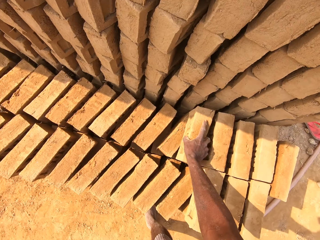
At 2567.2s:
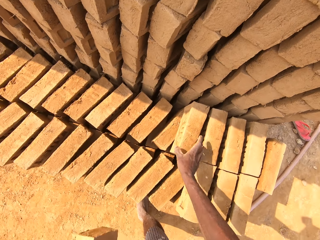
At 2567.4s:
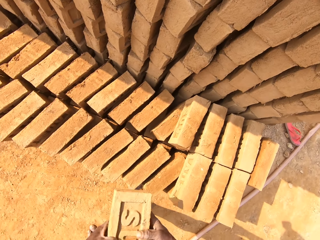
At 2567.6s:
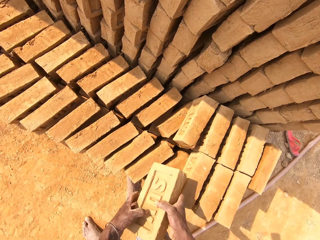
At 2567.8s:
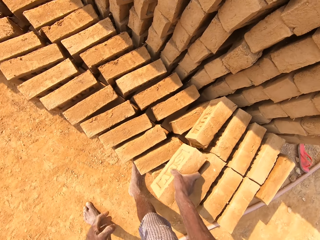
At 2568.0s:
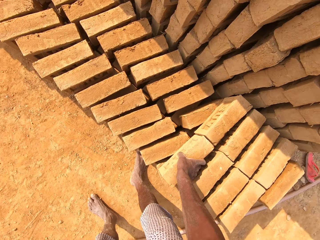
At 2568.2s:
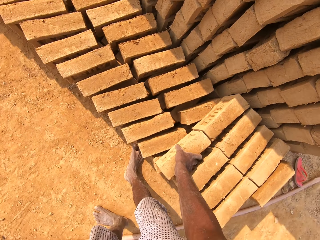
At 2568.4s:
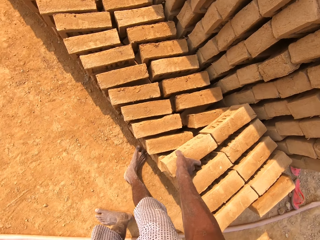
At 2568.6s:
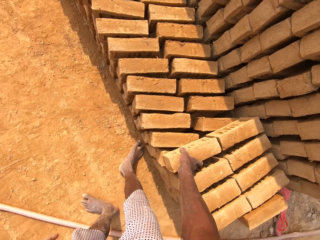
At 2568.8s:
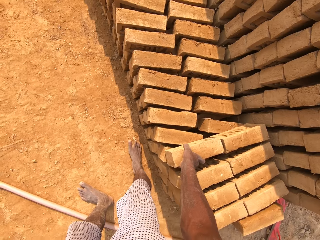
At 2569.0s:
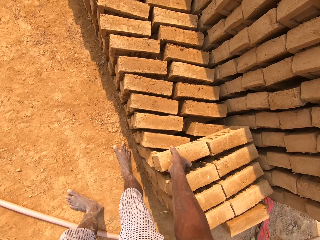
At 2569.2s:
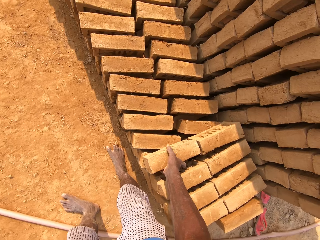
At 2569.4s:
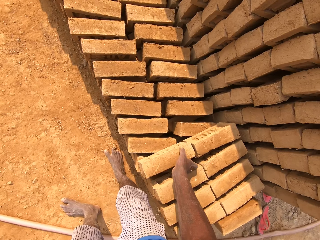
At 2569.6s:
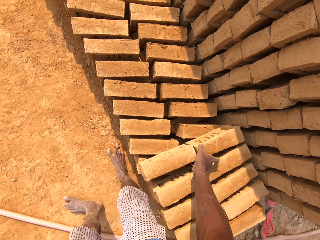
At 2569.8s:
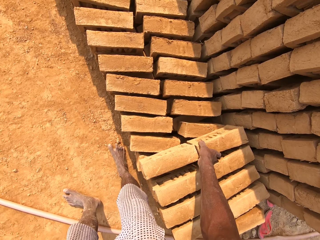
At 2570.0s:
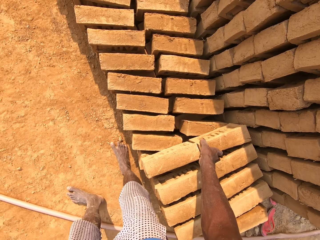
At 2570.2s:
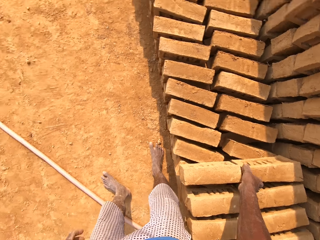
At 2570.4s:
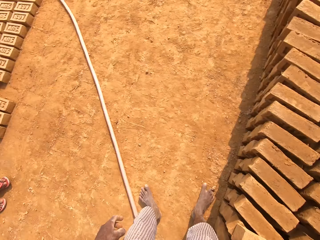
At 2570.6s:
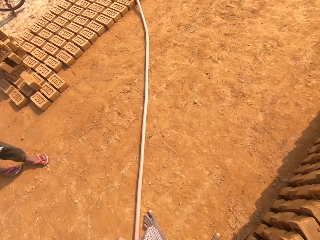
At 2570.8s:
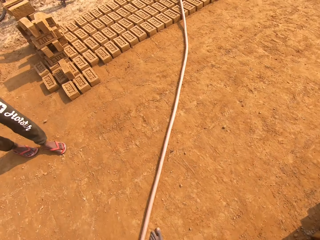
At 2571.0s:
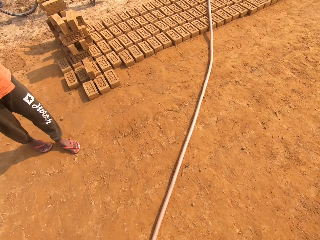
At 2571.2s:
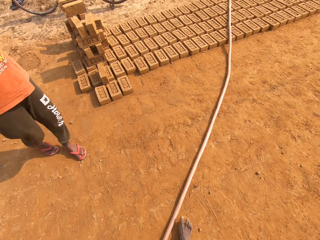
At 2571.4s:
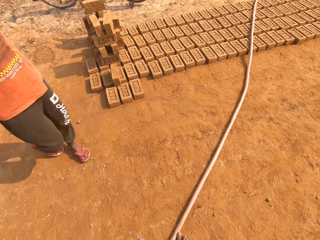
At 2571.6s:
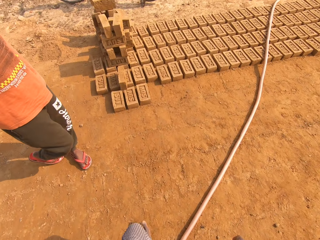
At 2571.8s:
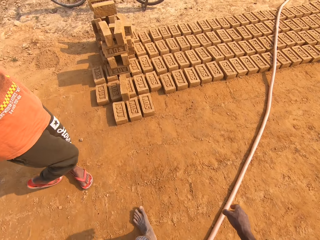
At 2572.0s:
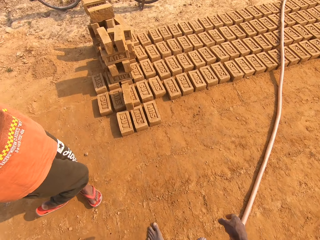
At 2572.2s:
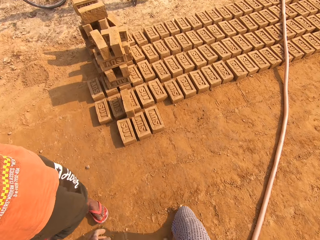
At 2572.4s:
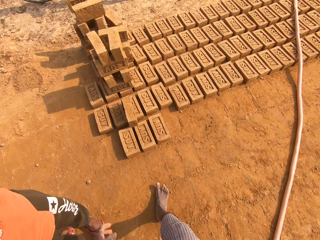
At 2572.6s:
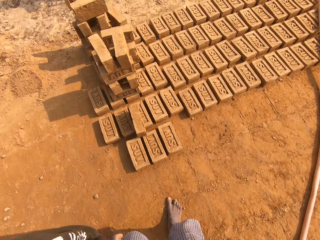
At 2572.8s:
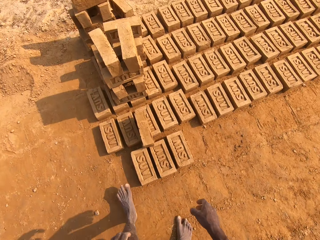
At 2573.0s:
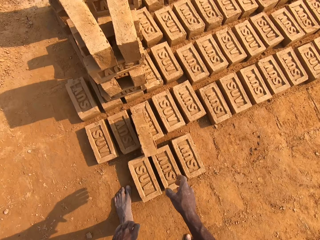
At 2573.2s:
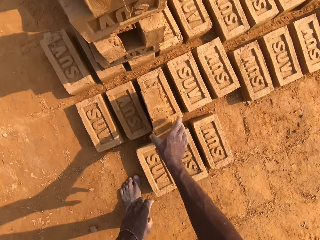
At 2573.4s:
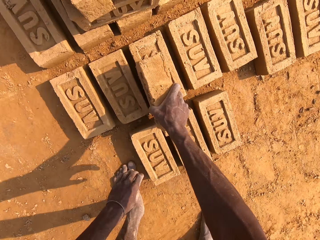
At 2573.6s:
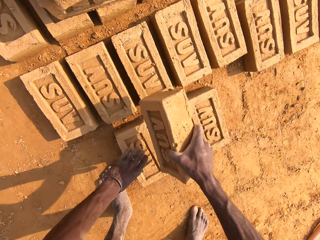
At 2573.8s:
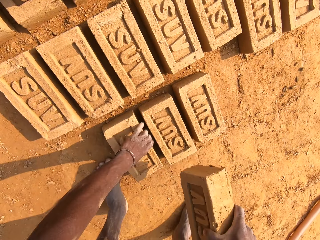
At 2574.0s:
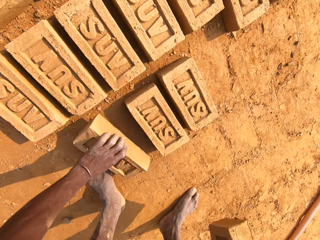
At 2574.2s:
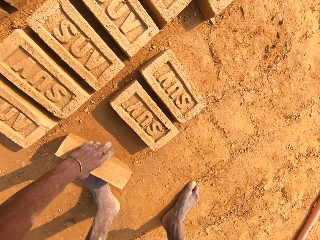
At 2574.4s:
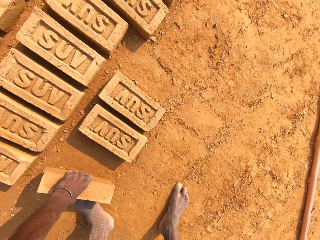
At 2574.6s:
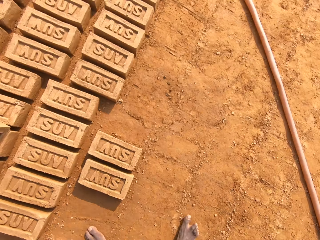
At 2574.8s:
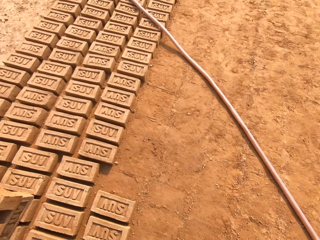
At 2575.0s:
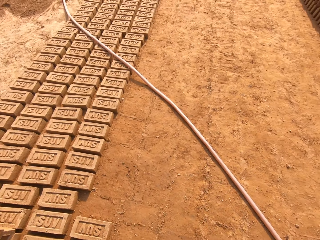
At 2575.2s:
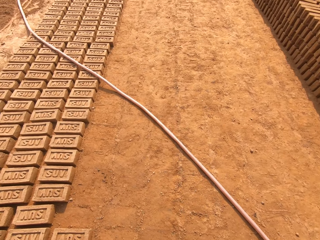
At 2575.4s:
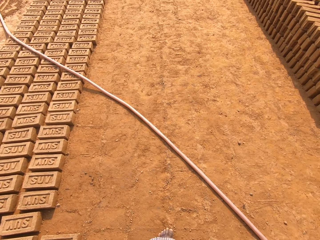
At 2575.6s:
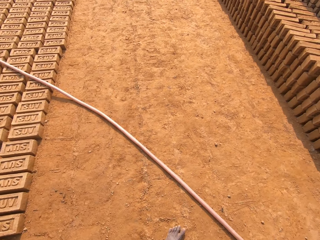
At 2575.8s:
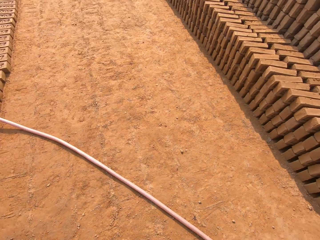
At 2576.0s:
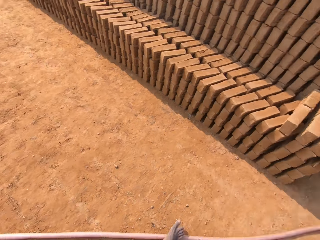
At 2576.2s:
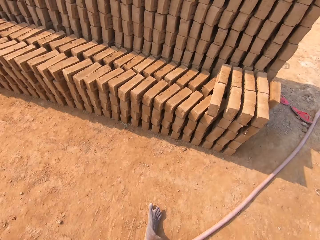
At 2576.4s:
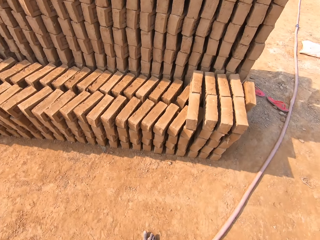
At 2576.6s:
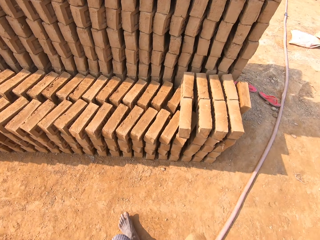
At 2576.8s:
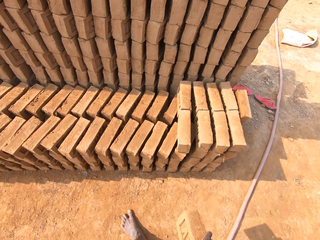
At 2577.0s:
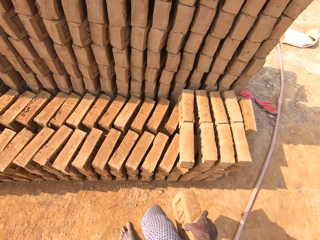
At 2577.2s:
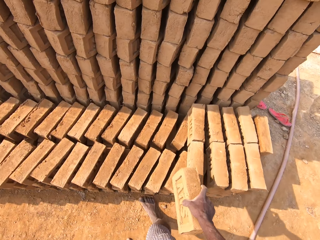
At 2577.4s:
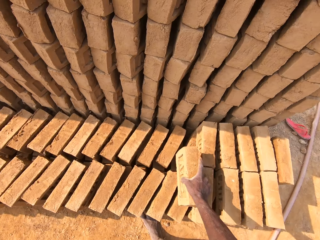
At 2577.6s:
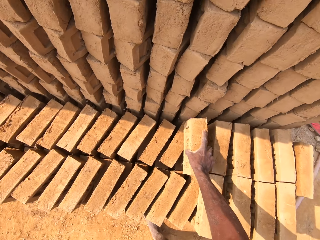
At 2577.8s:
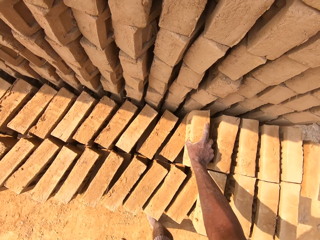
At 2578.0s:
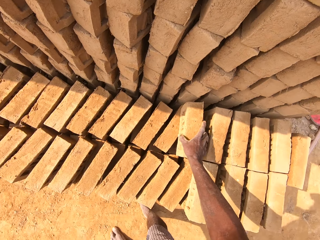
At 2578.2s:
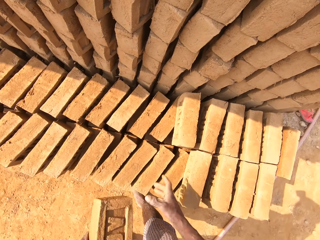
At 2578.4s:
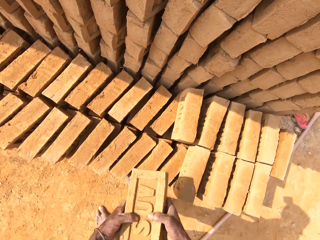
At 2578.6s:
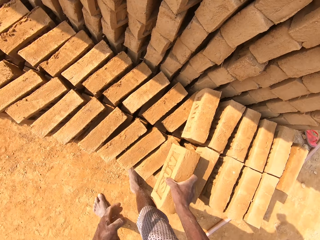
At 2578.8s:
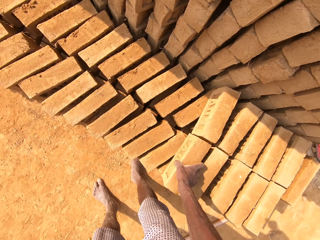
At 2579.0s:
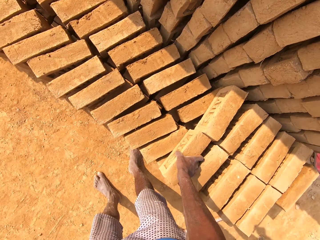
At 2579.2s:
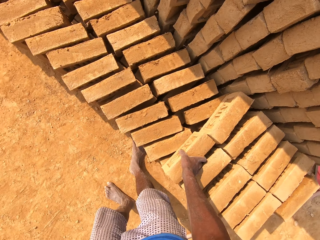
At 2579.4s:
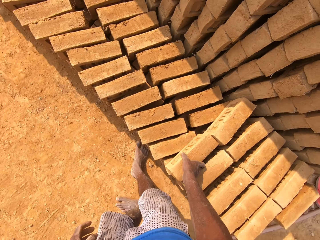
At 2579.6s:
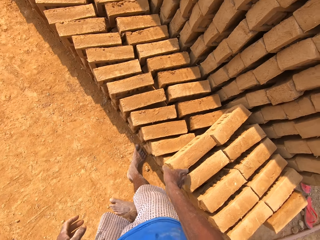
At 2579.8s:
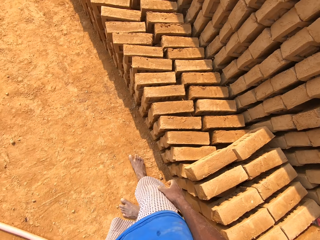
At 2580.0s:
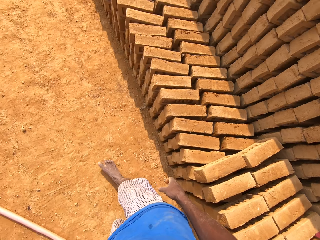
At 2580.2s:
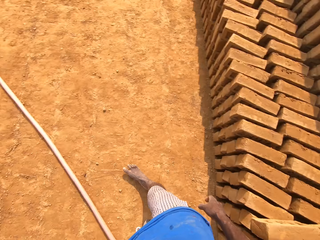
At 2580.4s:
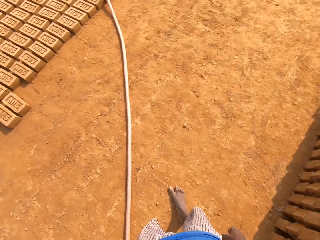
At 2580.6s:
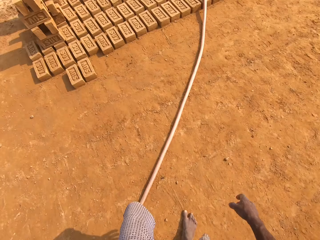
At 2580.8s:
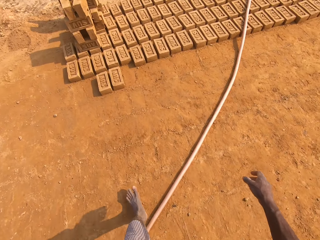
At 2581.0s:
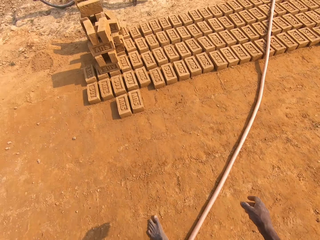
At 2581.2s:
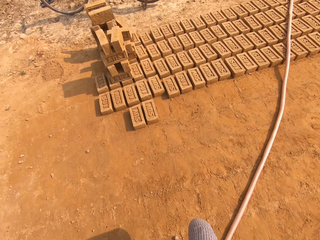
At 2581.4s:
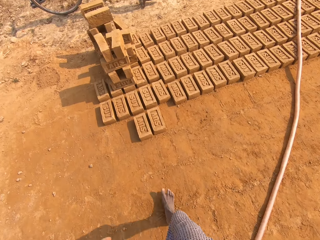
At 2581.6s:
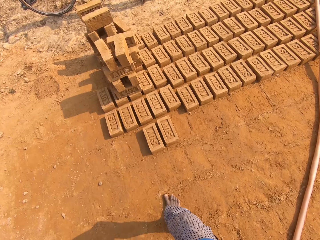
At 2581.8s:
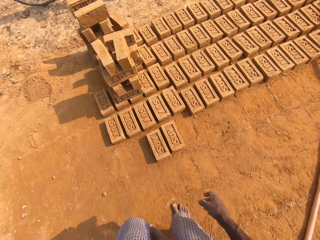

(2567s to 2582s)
The camera wearer arranges the brick. He drops the brick on the arranged brick with his right hand. He drops the brick on the arranged brick with his right hand again. He adjusts the brick with his right hand. He walks in the field. A man stands on the field. The camera wearer picks up a brick from the arranged brick with his right hand. He picks up a brick from the ground with his left hand. He walks in the field. He drops the brick on the arranged brick with his right hand. He arranges the brick. He drops the brick on the arranged brick with his right hand again. He walks in the field.

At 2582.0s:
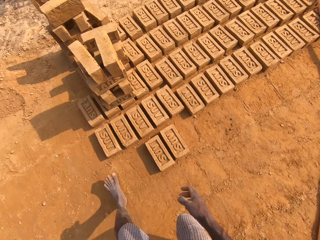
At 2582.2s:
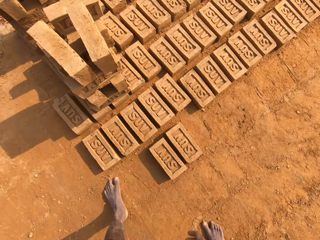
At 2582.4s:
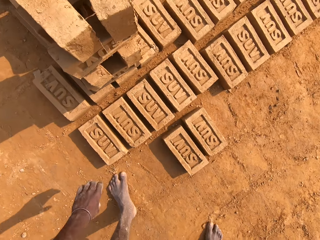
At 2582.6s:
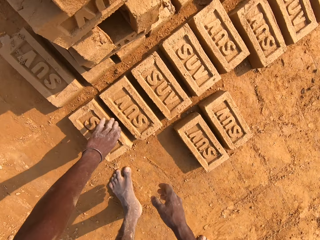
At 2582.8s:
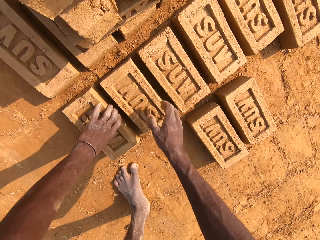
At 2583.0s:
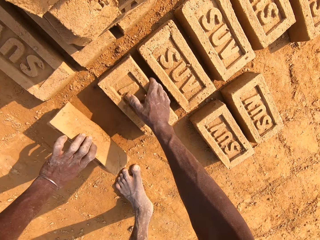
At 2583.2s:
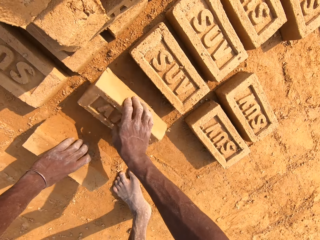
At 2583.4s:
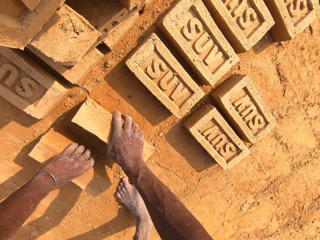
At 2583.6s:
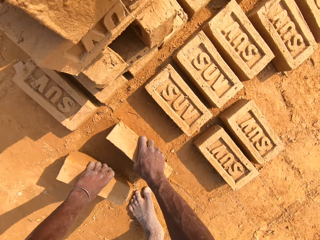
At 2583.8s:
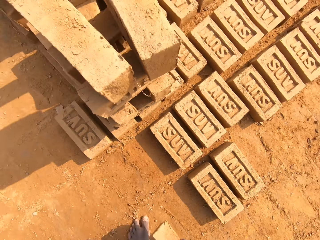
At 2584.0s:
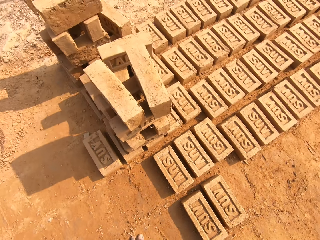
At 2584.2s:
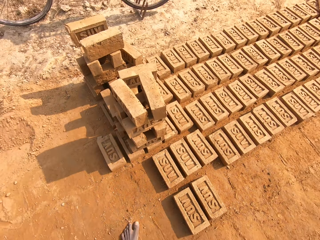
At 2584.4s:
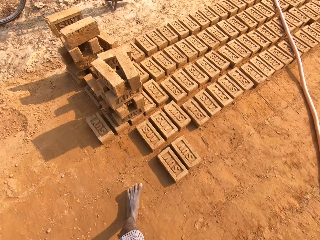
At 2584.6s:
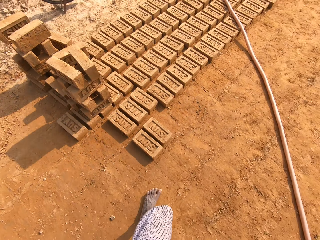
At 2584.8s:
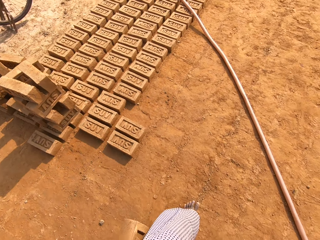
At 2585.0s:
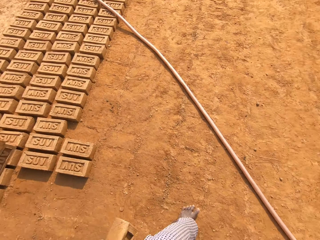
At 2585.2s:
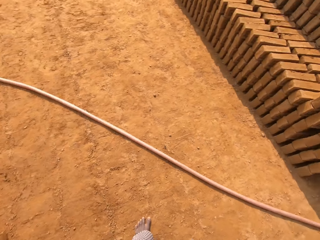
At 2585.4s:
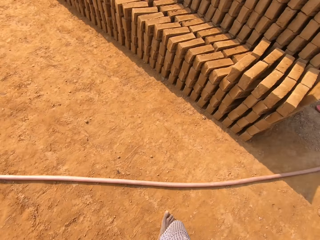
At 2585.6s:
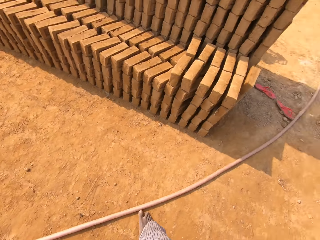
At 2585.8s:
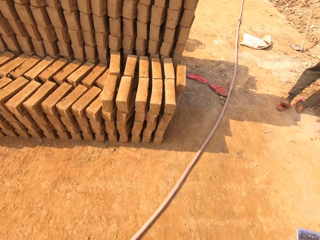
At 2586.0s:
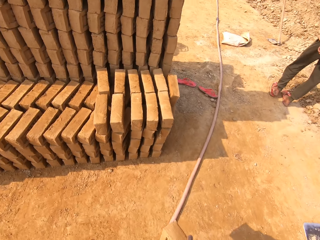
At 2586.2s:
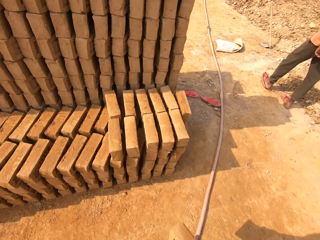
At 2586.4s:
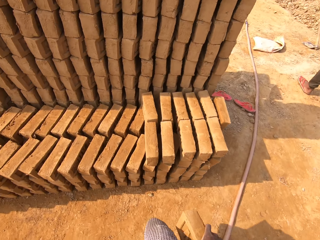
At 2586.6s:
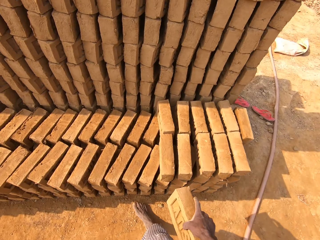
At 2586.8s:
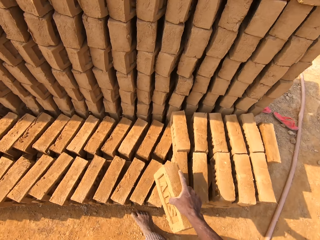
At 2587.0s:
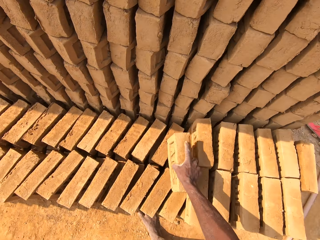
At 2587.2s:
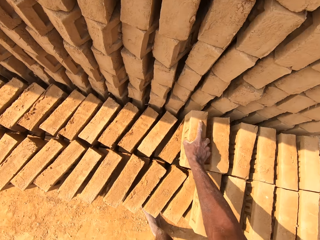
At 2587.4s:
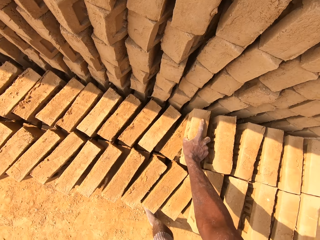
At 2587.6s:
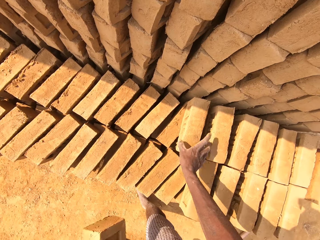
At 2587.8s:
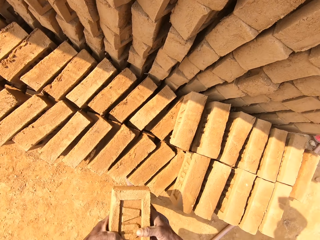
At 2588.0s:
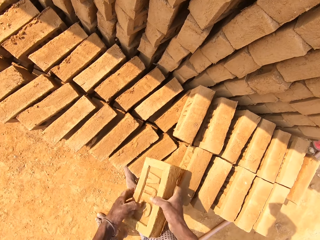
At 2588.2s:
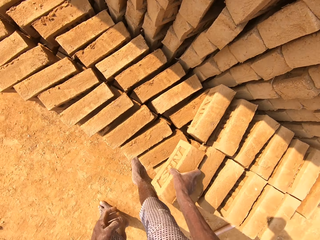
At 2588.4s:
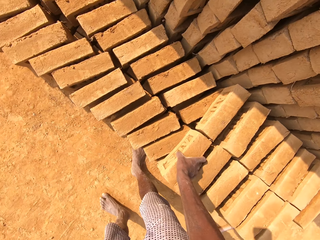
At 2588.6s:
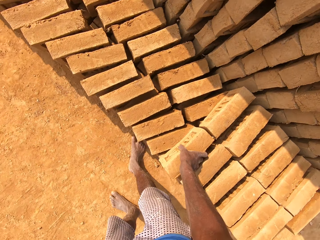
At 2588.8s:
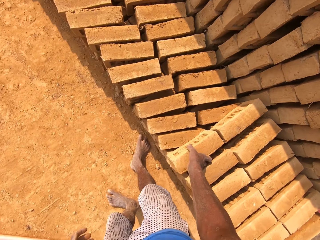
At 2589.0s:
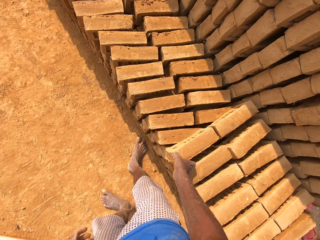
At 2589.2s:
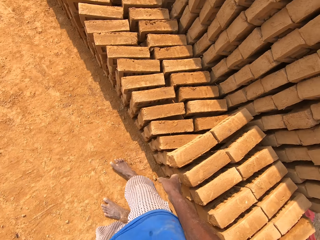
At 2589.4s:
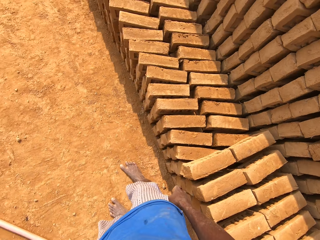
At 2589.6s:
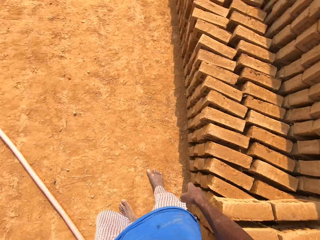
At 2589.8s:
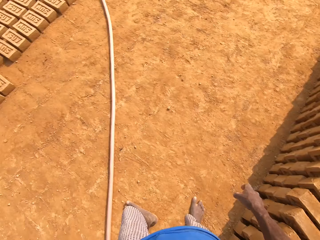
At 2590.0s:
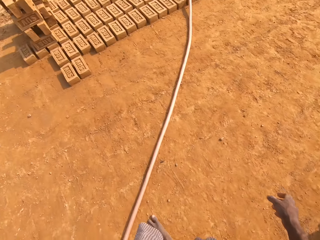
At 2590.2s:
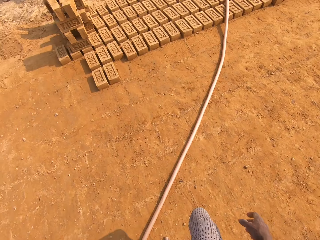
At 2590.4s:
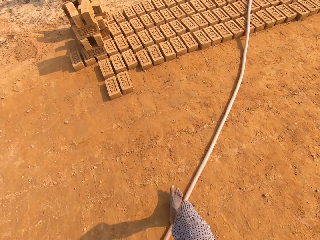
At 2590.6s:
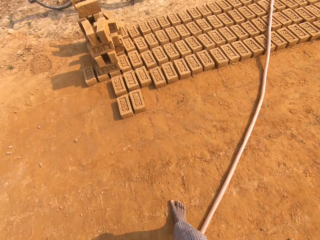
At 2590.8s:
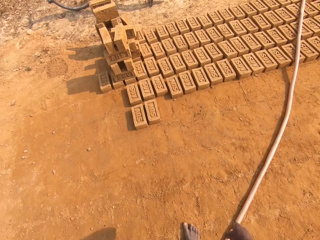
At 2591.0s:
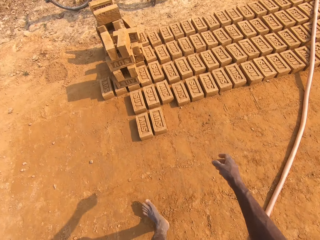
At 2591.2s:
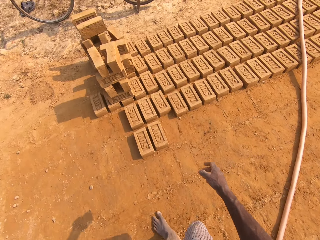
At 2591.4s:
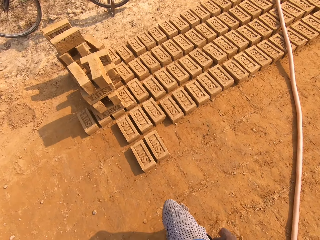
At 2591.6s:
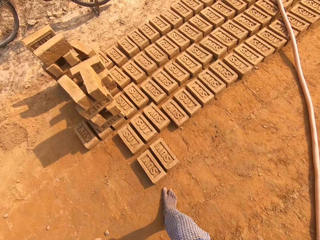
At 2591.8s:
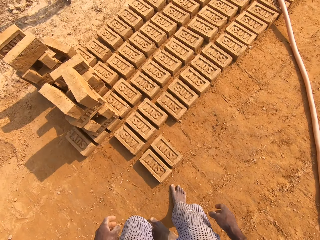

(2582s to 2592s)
The camera wearer picks up bricks from the ground with both hands. He walks in the field. He arranges the brick. He drops the brick on the arranged brick with his right hand. He drops the brick on the arranged brick with his right hand again. He walks in the field.
